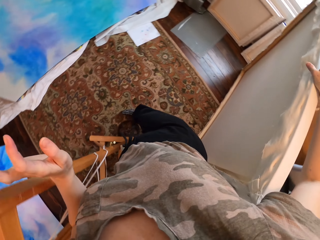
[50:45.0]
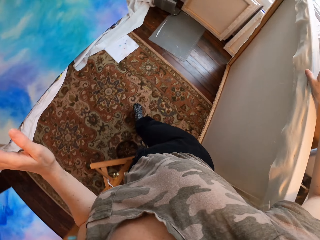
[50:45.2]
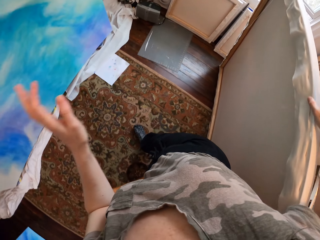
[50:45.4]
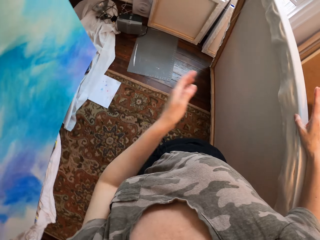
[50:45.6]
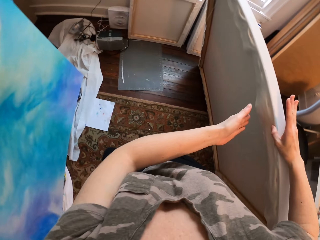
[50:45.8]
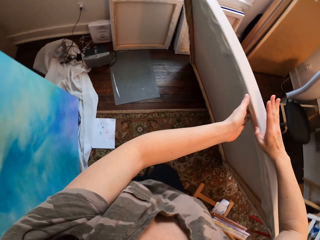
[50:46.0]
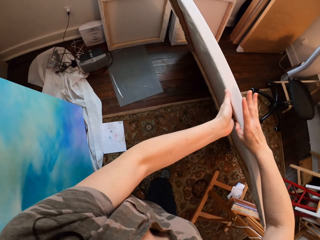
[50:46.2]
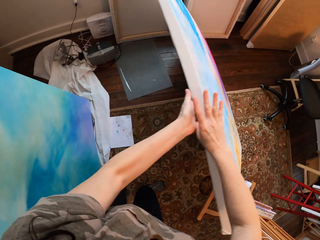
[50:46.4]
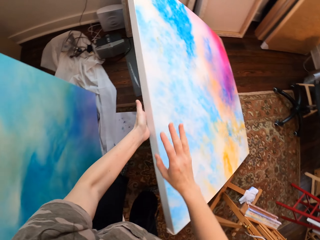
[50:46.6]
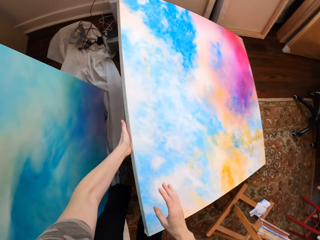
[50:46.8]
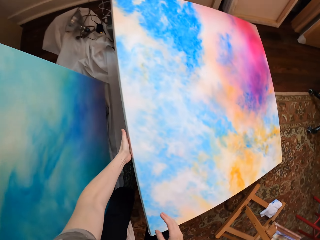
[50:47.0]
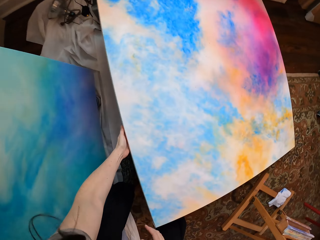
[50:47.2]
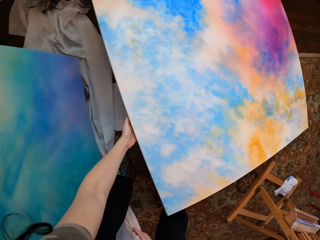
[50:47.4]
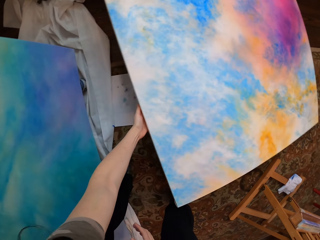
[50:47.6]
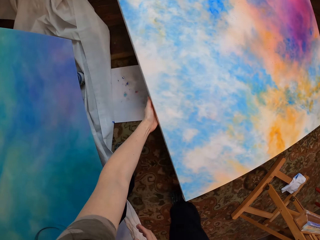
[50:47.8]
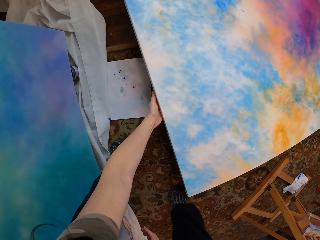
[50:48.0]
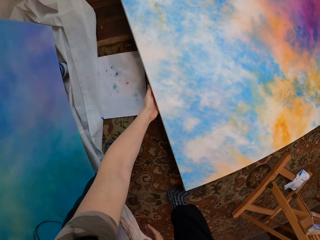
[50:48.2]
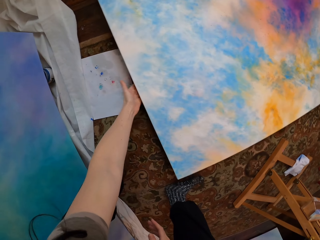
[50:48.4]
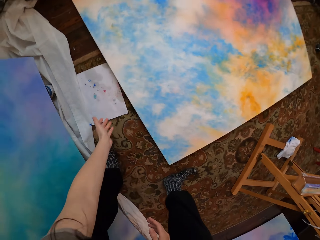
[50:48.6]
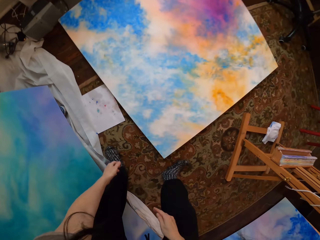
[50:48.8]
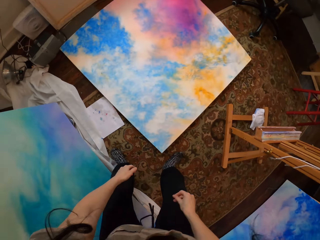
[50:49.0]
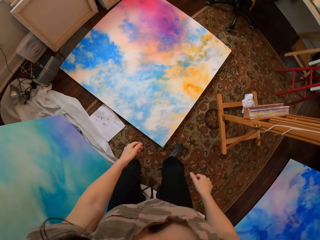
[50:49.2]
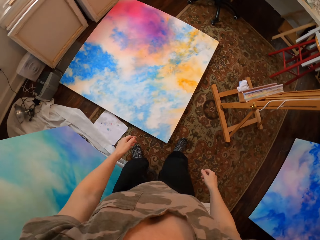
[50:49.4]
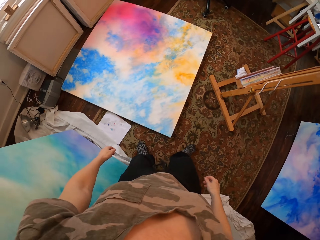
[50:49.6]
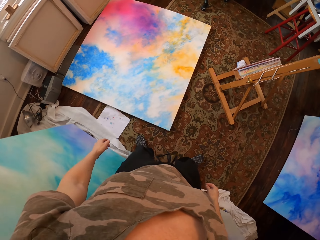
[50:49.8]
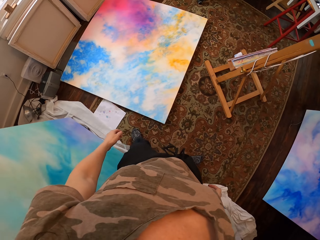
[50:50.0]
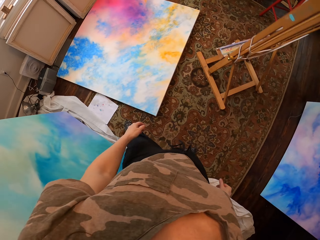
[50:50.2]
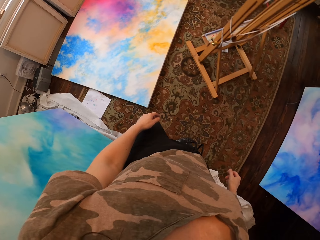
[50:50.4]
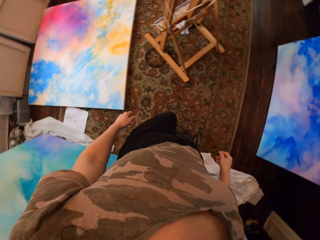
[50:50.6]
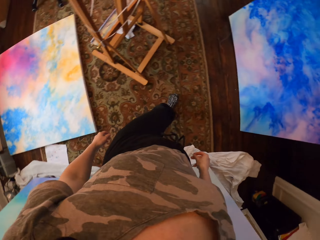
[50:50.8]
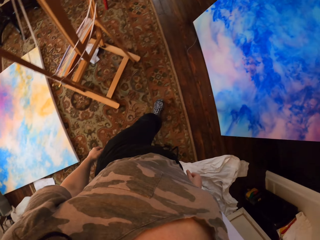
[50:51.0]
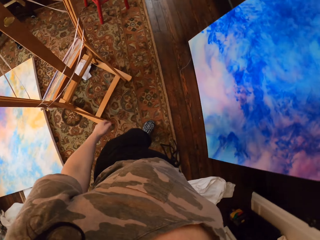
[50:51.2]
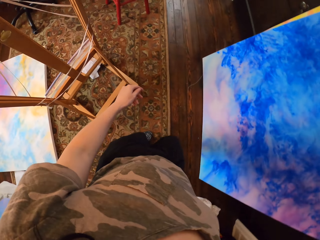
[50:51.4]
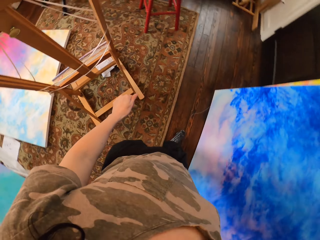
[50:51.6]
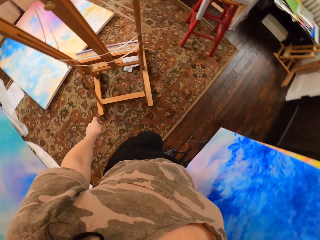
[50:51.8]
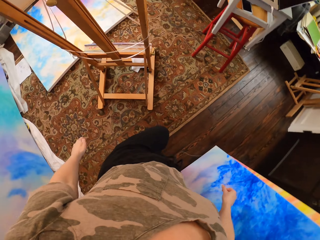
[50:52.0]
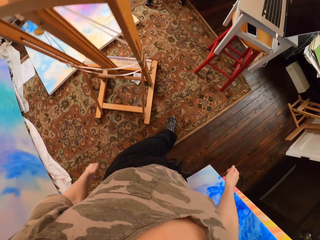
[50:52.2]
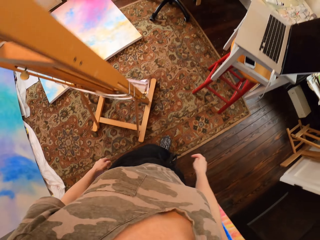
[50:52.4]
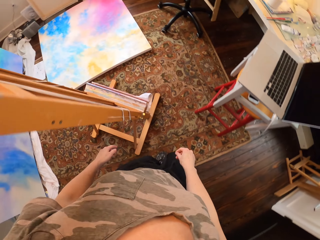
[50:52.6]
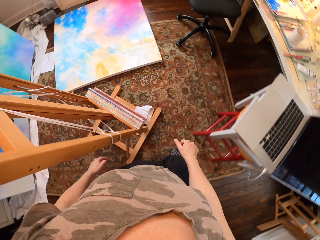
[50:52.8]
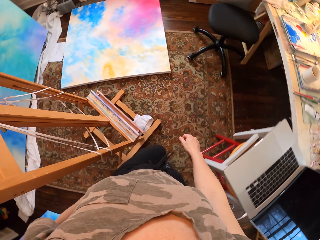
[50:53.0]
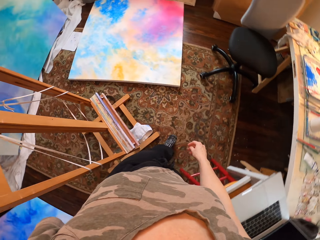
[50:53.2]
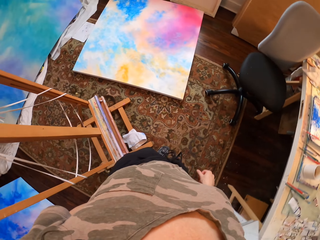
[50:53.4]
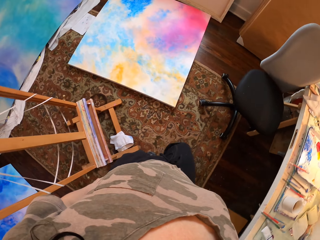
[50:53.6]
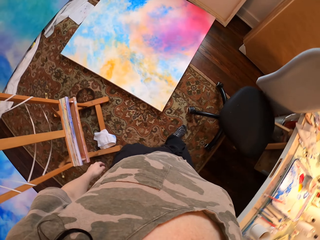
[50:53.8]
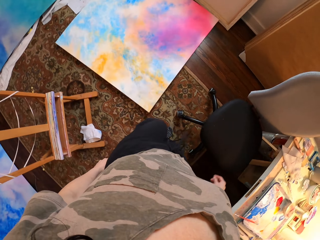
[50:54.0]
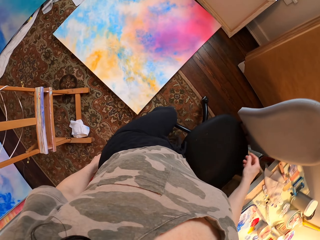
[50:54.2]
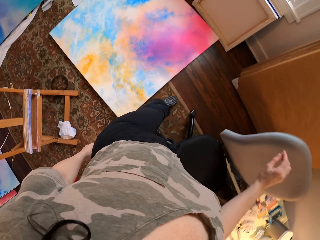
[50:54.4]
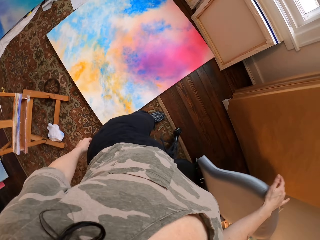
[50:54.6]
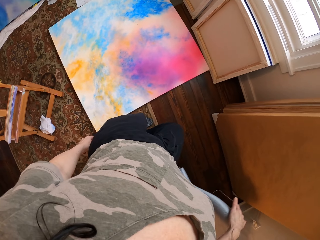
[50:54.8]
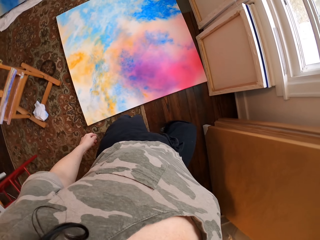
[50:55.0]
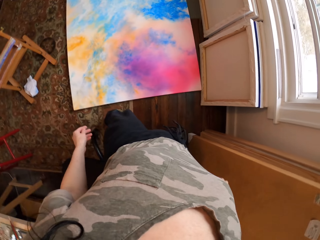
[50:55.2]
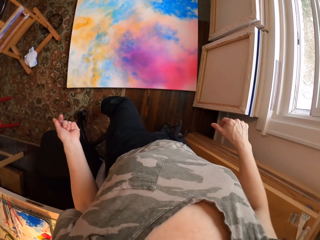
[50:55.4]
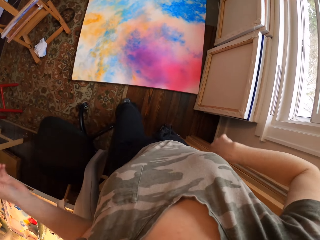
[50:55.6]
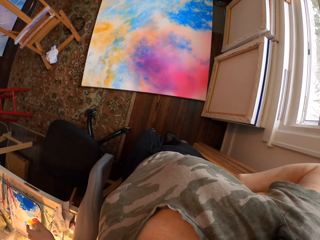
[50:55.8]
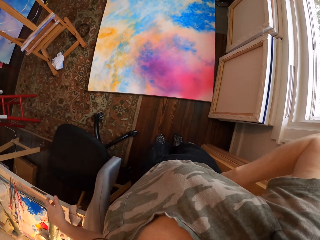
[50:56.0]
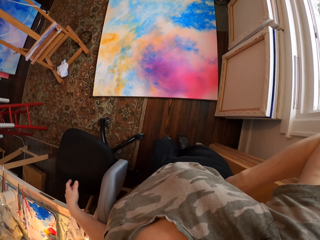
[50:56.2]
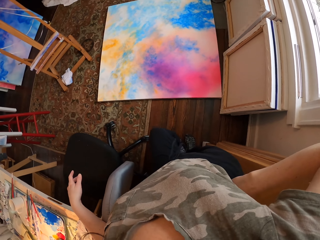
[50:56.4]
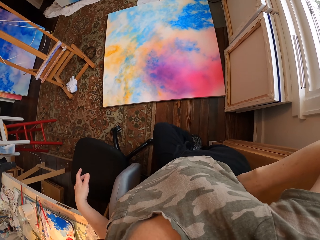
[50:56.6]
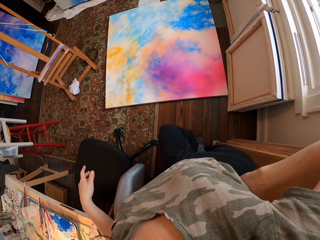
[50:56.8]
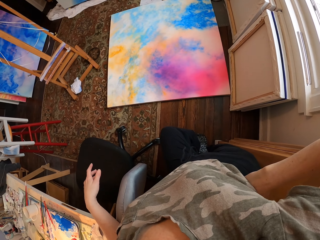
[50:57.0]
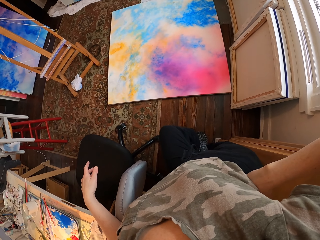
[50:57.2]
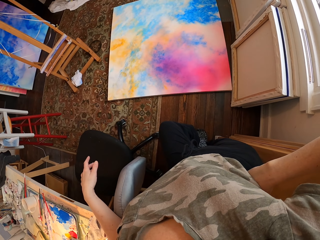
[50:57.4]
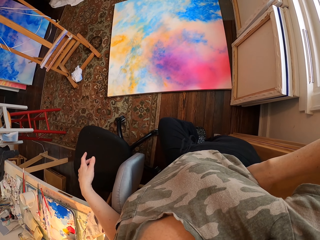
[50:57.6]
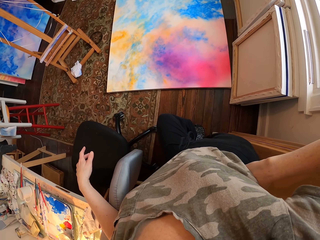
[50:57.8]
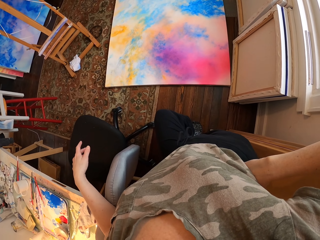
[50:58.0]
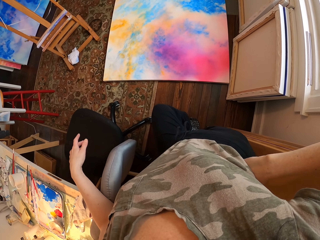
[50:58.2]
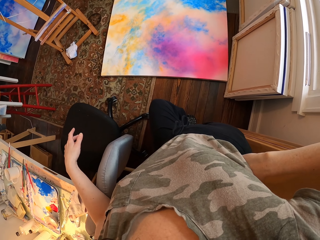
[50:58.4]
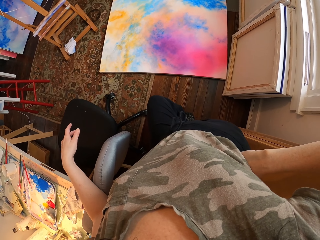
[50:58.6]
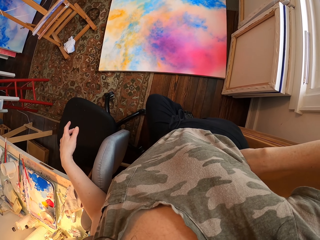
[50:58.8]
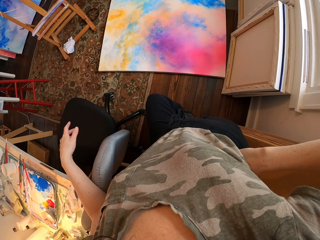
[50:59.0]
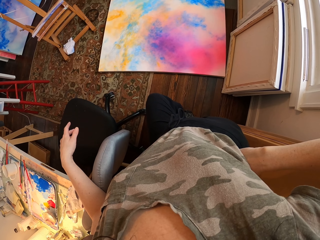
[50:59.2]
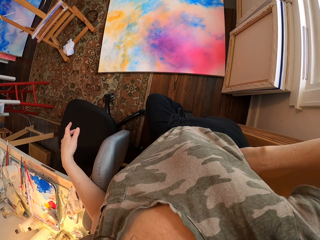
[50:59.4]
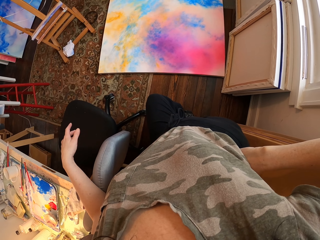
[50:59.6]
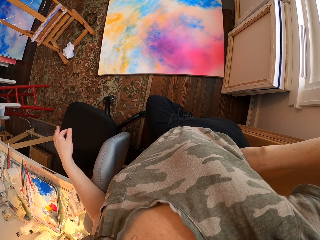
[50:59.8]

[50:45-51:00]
The camera wearer walks behind the paint board. She puts down the paint board. She walks in the room. She looks and stands. She puts her hand on her waist. She looks at the paint board.

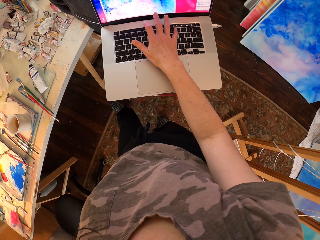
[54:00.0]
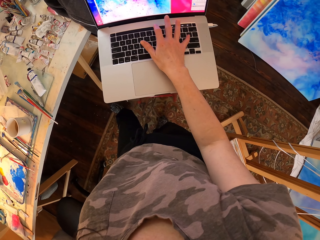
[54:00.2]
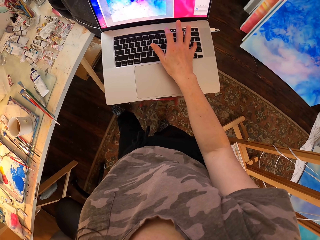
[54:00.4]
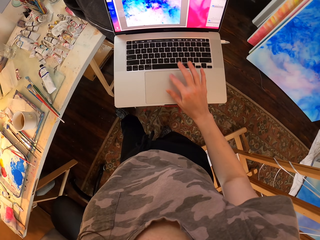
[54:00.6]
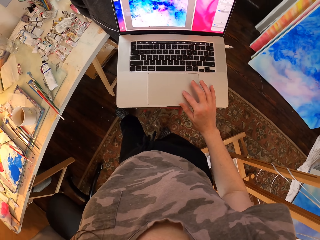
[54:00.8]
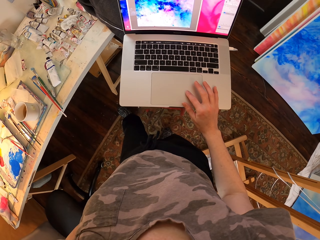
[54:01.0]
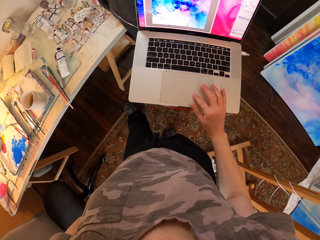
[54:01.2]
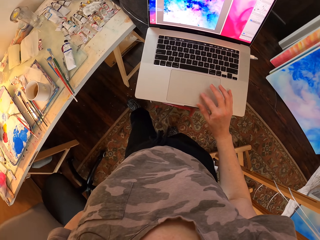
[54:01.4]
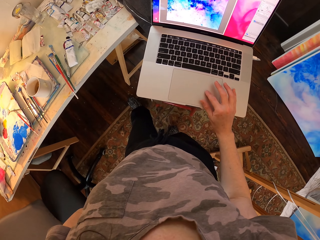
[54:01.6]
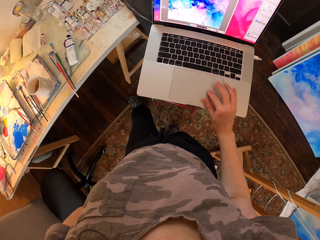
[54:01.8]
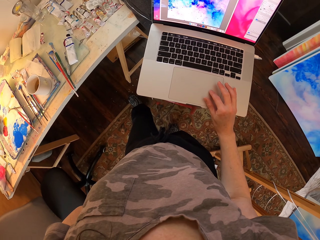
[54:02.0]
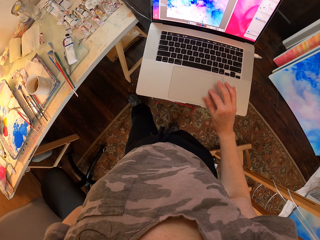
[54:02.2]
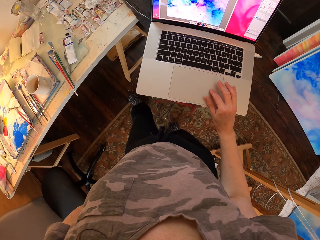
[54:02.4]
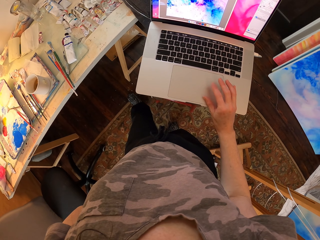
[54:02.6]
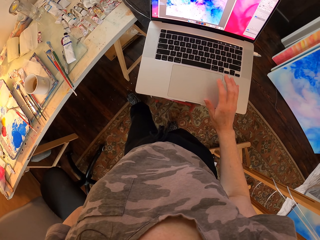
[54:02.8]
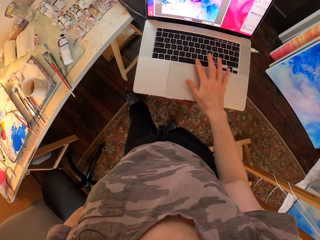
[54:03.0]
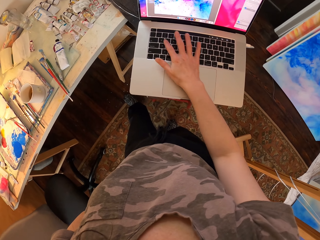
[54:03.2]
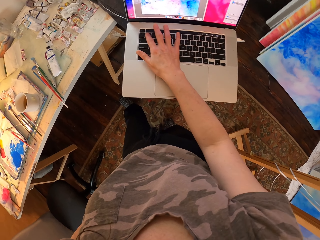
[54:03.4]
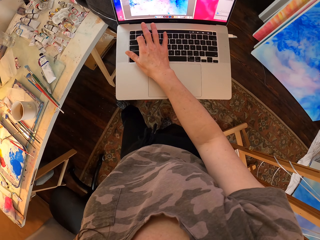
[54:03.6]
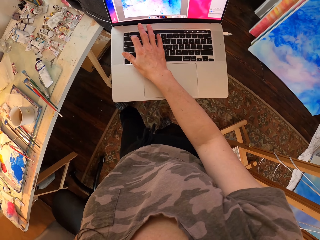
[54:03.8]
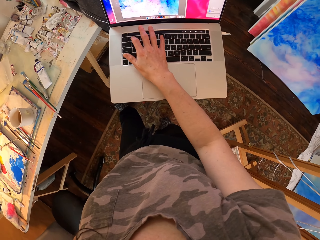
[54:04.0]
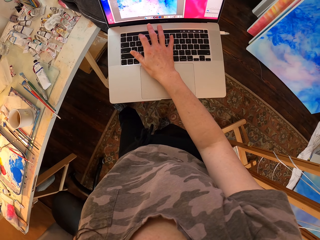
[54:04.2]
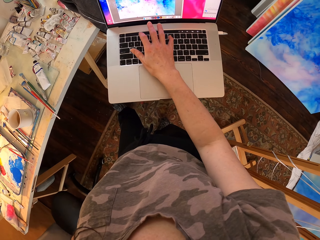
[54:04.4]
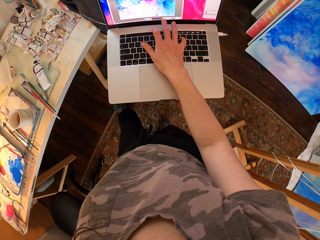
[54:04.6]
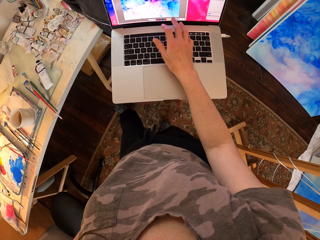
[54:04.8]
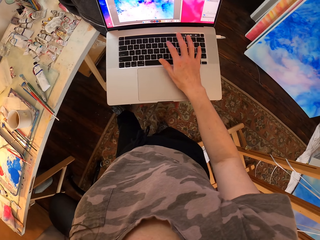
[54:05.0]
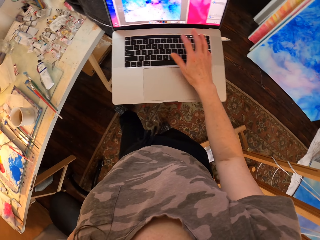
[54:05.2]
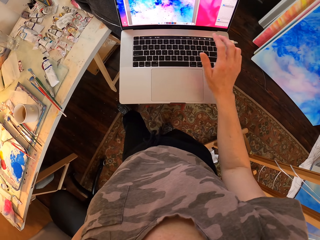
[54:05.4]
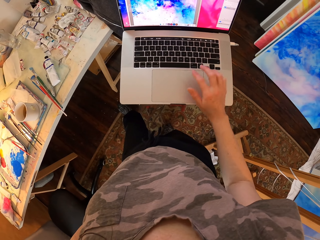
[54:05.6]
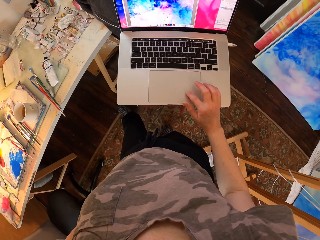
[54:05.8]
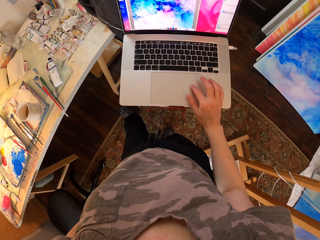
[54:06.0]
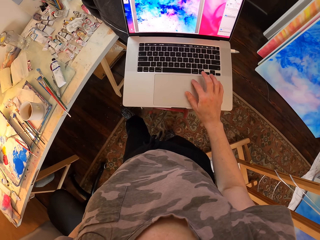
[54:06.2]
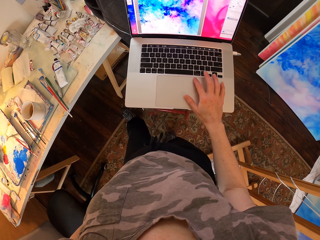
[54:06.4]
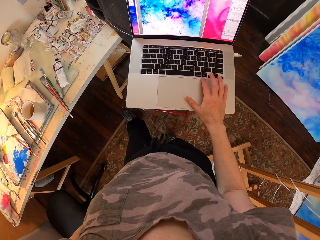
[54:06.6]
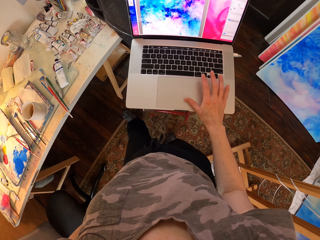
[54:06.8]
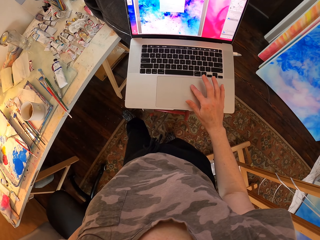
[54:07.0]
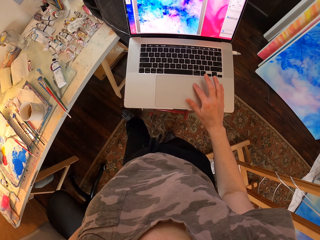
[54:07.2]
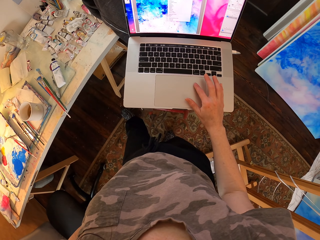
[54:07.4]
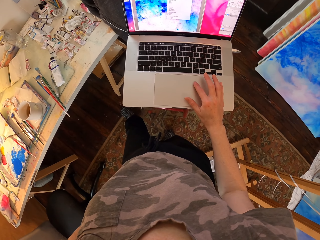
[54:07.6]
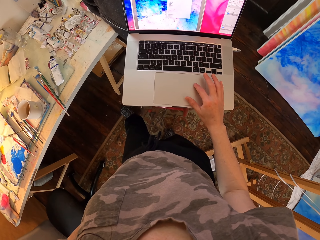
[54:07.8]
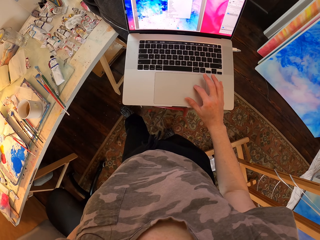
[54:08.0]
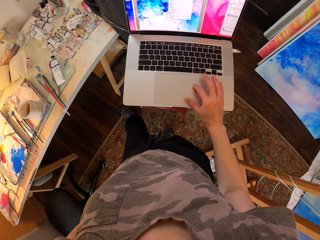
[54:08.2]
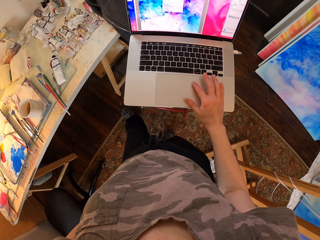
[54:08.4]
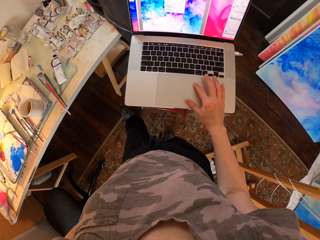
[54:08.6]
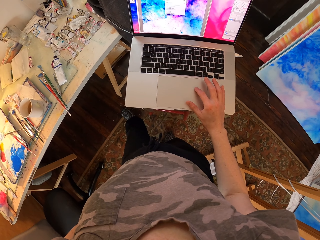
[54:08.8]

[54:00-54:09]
The camera wearer presses the keyboard button.
